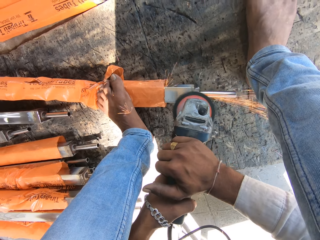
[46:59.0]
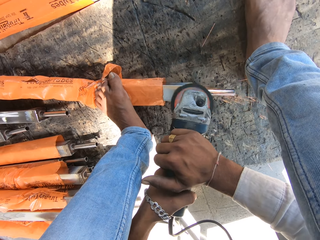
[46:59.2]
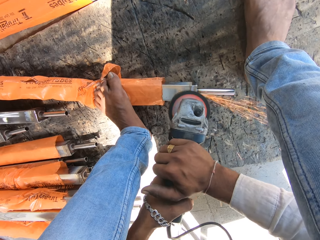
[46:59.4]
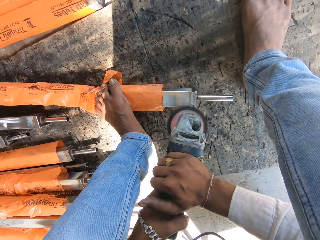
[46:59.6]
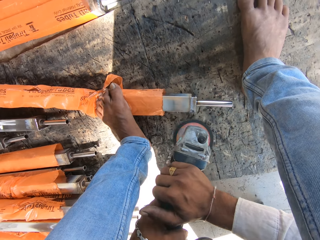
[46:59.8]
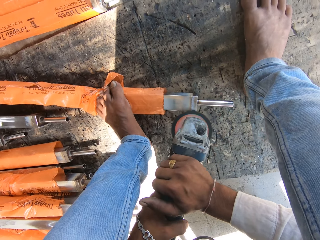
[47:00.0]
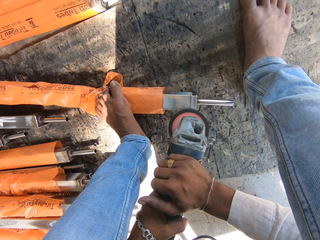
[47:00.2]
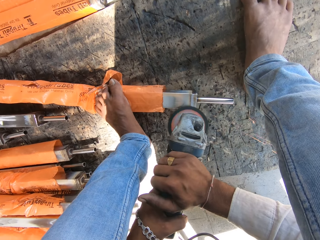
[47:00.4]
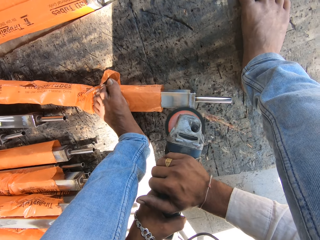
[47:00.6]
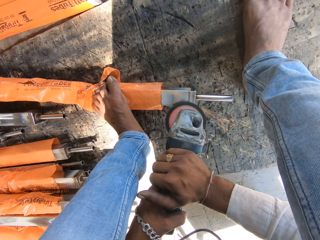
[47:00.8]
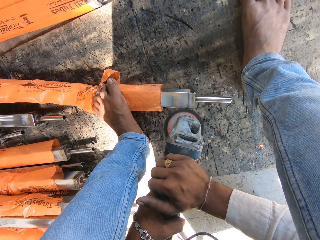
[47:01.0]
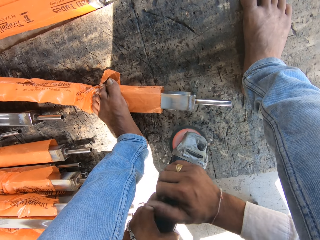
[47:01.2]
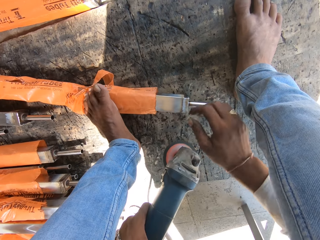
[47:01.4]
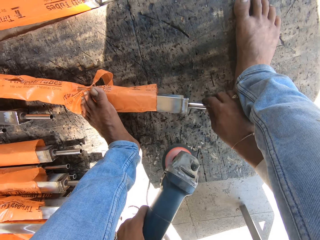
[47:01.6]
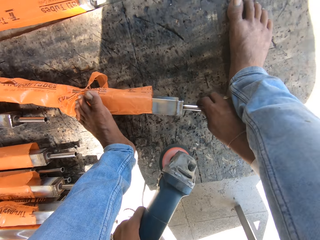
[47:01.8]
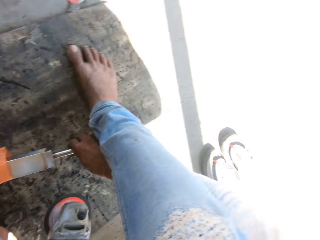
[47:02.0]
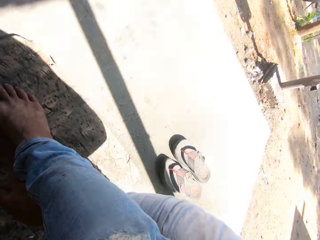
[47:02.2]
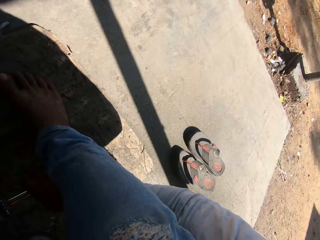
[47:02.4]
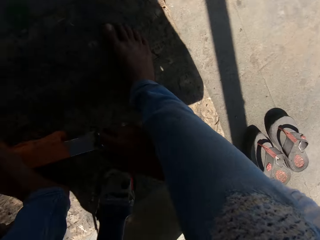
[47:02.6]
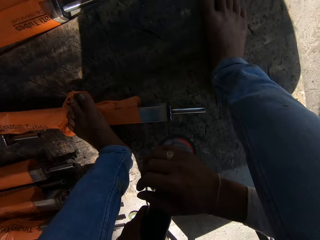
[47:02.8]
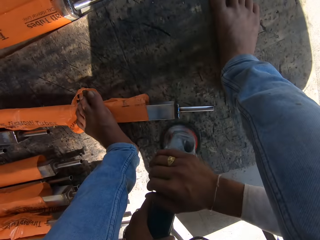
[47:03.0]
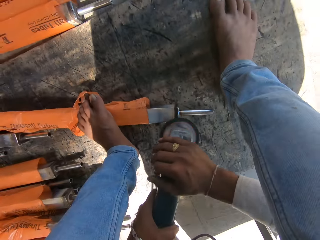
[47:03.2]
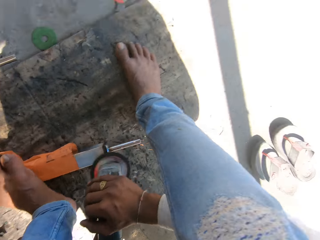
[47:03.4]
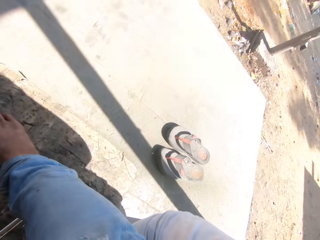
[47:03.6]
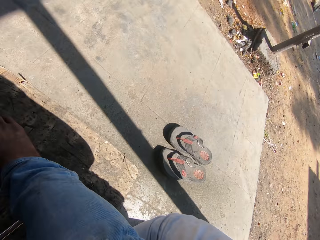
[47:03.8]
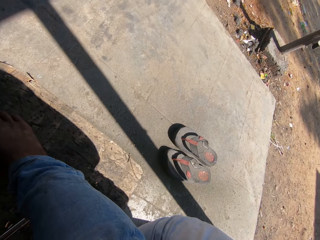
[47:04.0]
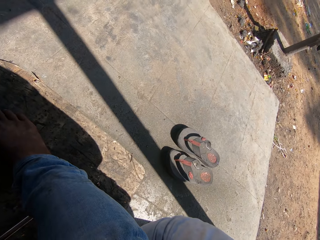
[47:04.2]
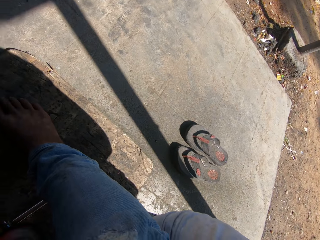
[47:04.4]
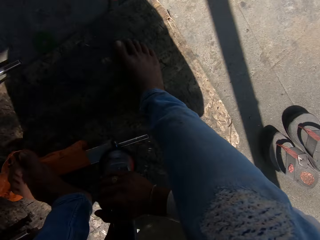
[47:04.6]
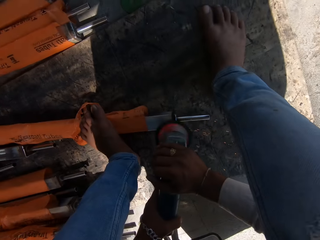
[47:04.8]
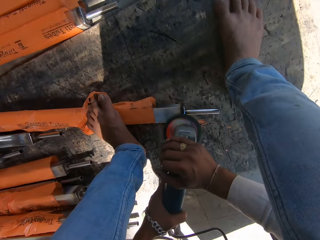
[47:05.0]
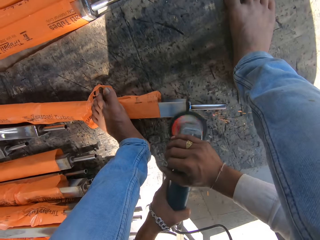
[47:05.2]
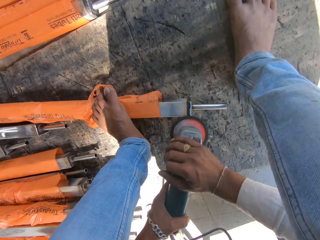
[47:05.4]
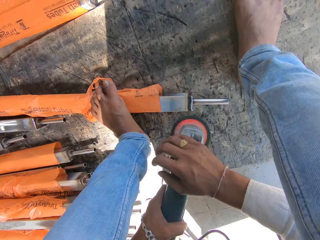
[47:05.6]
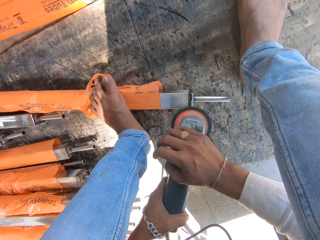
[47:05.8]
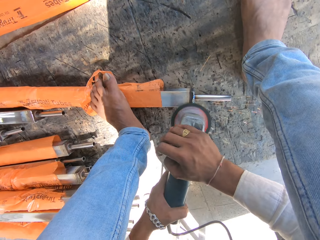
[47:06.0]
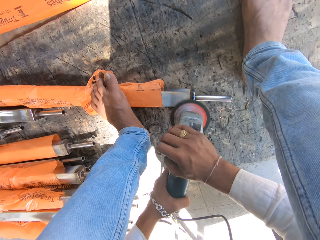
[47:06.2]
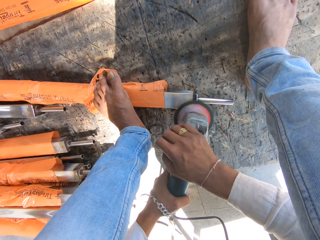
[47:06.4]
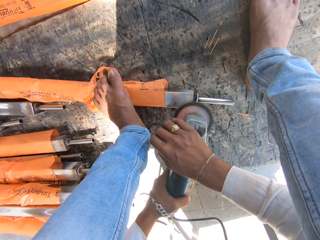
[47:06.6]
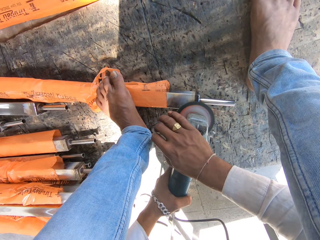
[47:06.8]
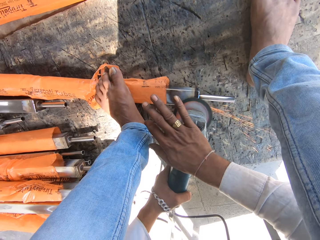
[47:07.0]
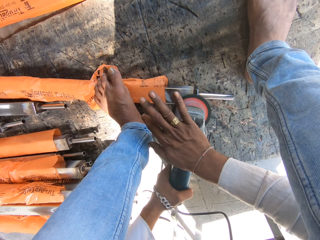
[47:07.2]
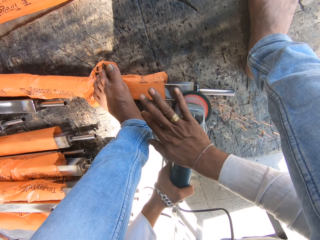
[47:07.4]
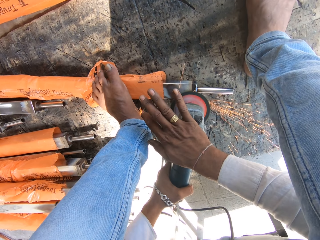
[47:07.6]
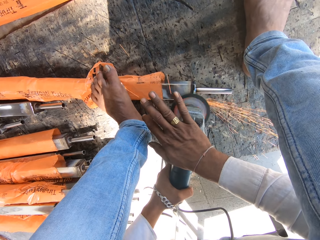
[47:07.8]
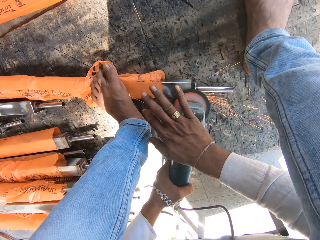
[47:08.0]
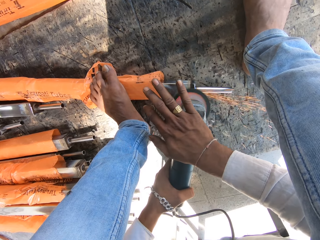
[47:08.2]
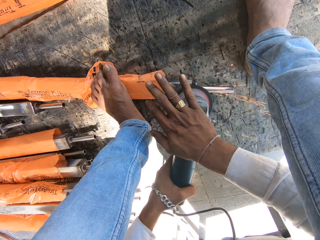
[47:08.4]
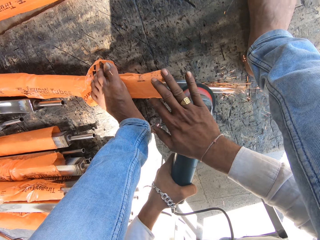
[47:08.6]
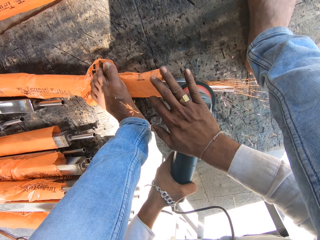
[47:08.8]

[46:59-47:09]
The camera wearer polishes metal. He turns the metal tube on the ground with his right hand. He holds an angle grinder. He files the metal tube on the ground with the angle grinder in his hands. He polishes the metal. He polishes the metal again.

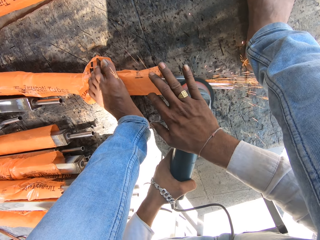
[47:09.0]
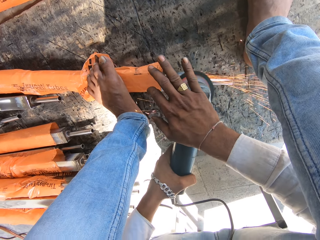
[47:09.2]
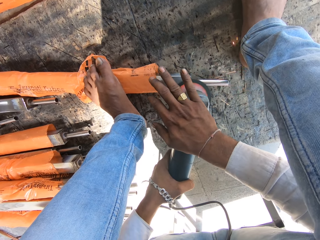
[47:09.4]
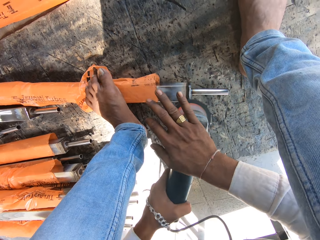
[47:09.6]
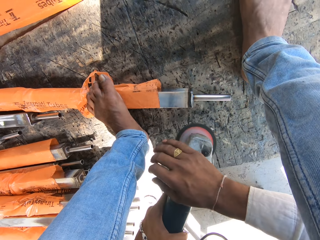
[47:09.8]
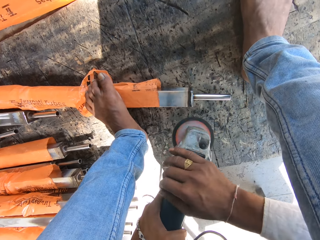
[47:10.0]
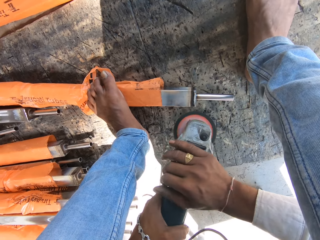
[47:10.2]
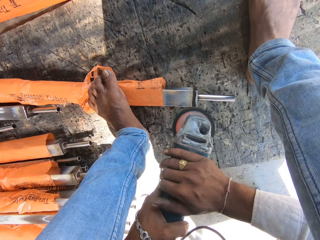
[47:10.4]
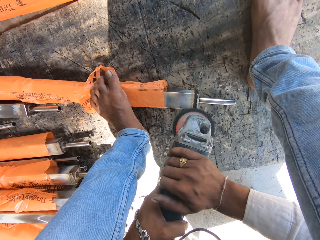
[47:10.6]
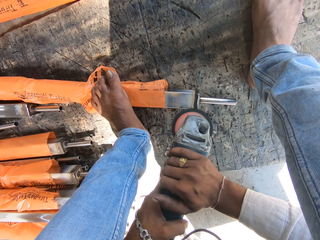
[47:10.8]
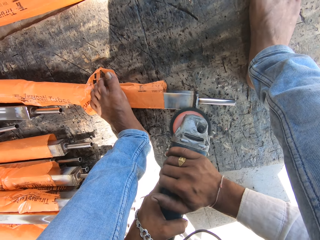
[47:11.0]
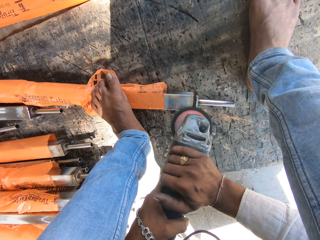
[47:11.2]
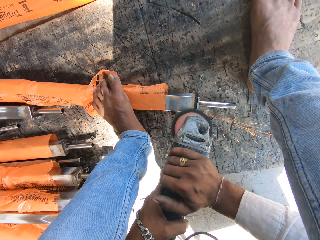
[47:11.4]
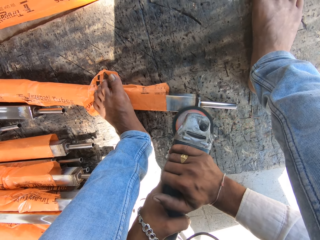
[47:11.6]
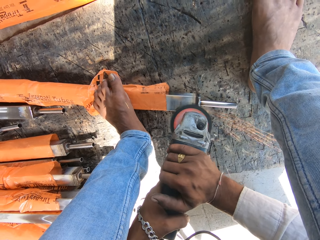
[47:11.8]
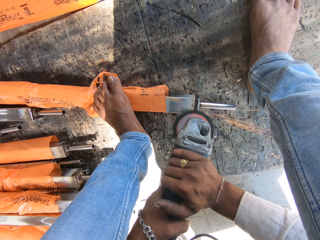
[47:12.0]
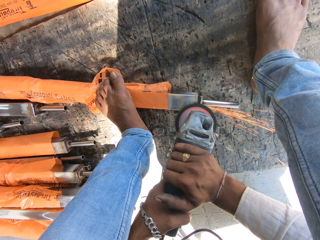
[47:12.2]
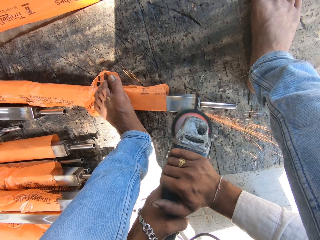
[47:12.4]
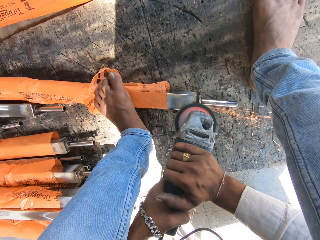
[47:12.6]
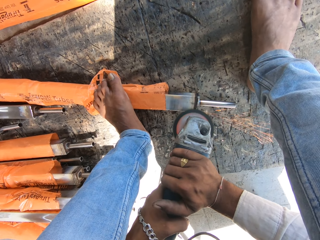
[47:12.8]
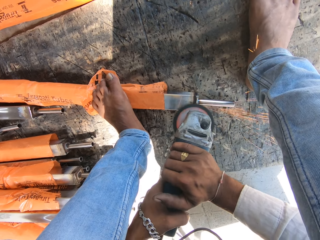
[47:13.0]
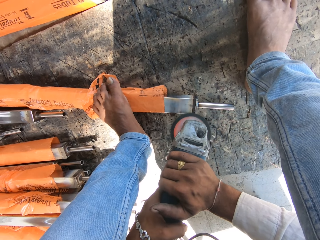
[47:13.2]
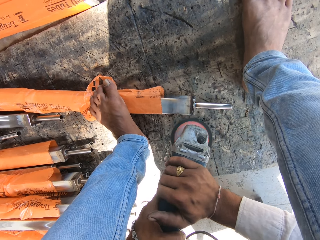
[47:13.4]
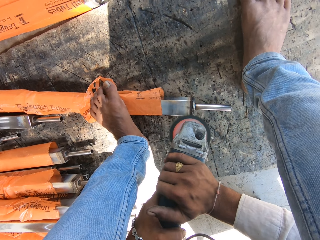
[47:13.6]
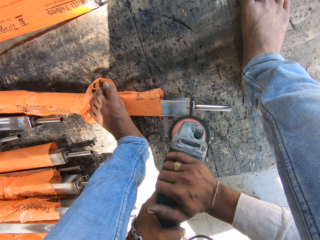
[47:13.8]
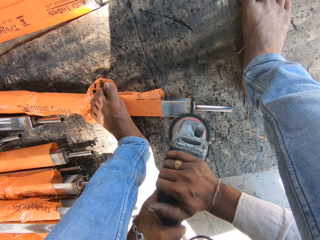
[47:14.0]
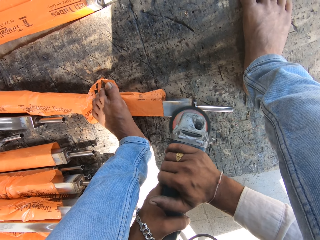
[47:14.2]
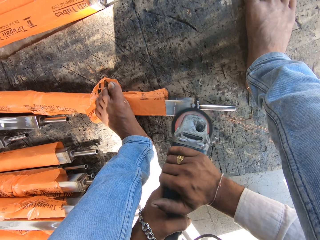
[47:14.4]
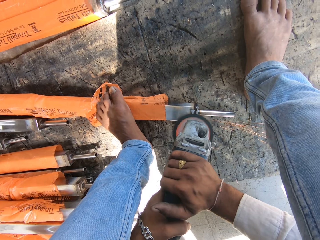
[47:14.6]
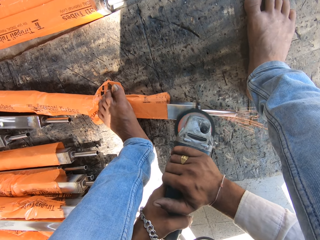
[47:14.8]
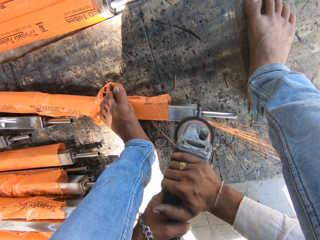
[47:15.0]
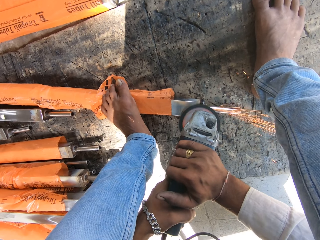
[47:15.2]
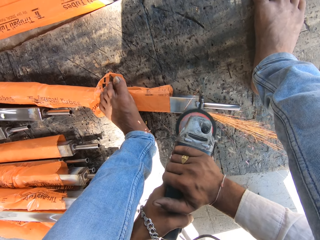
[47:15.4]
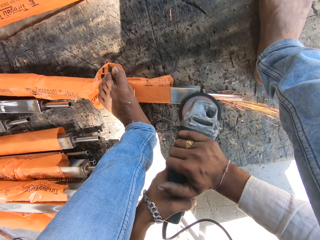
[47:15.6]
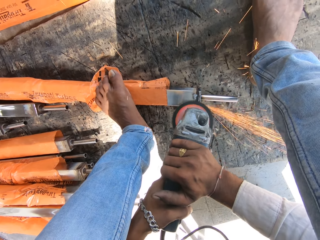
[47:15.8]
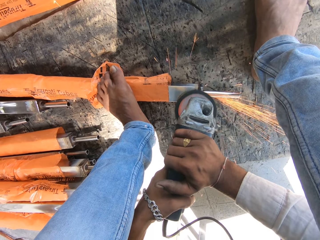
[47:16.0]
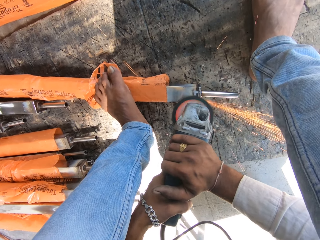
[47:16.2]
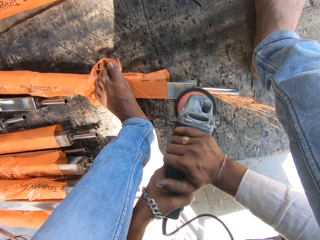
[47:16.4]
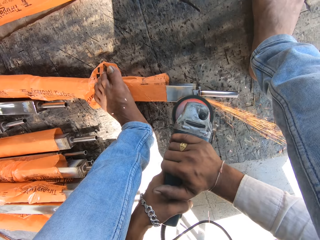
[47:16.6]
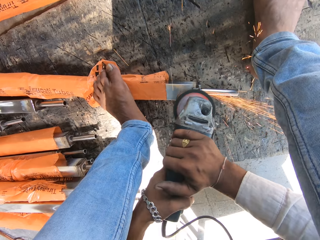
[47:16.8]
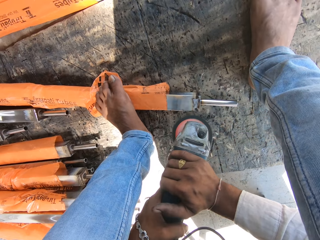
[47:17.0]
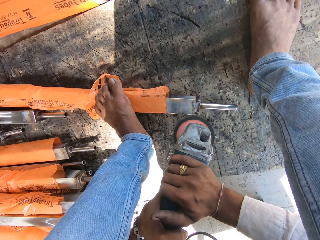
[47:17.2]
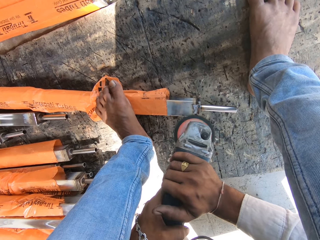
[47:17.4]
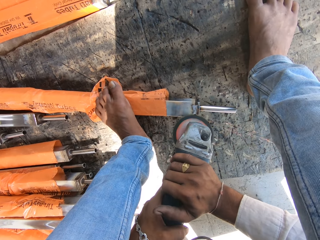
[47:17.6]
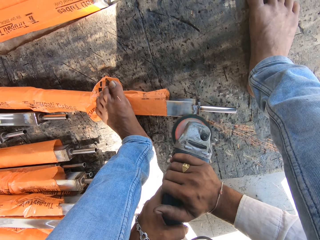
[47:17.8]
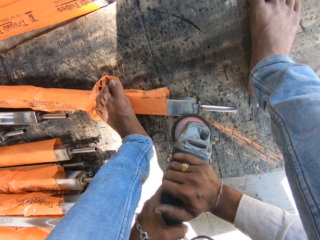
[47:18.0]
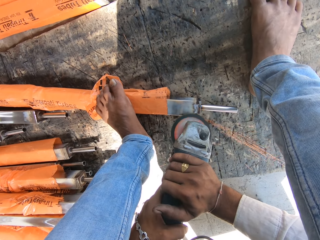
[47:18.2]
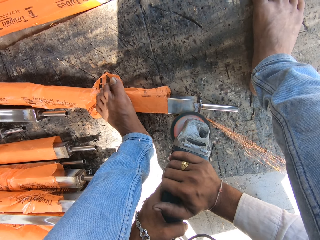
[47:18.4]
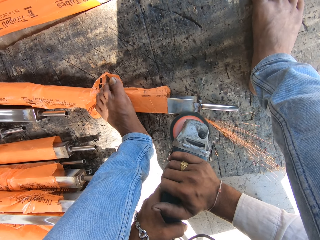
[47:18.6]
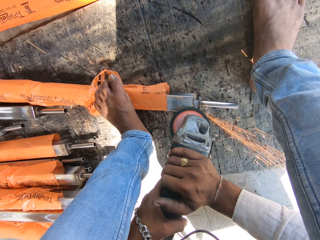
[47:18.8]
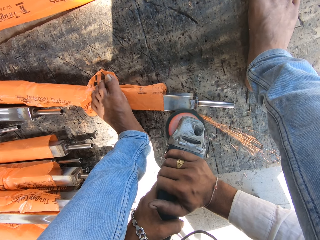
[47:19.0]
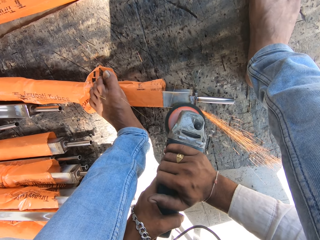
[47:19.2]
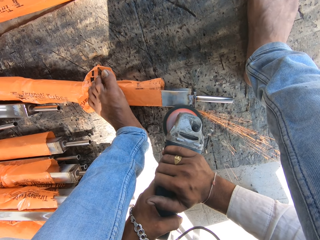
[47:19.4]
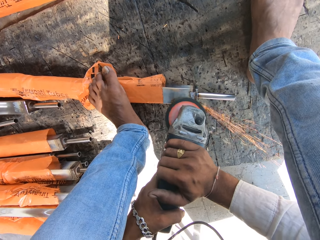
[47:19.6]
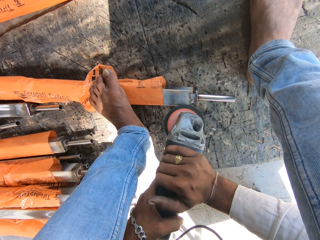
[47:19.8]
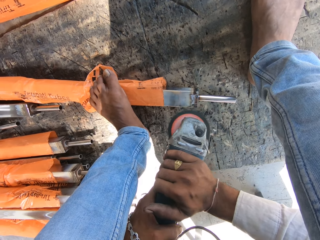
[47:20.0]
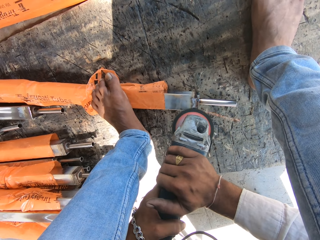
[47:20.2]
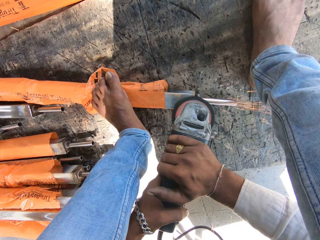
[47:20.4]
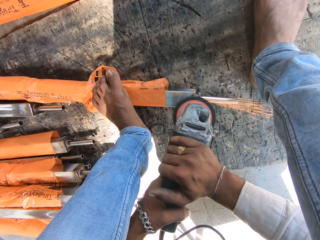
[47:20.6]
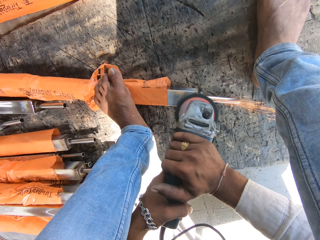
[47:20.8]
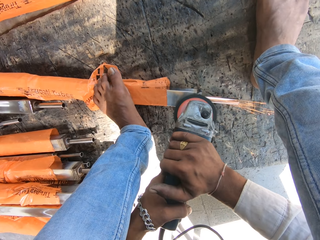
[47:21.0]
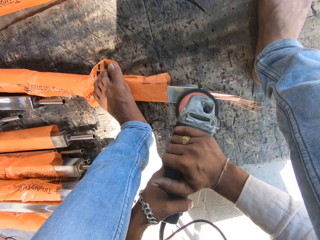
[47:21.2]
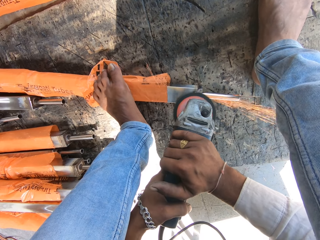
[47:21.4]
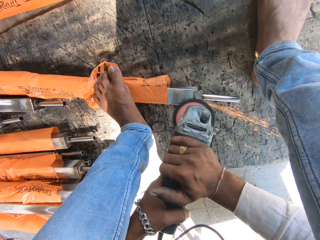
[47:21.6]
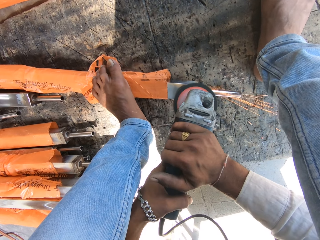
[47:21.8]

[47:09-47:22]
The camera wearer polishes the metal. They polish the metal repeatedly.
